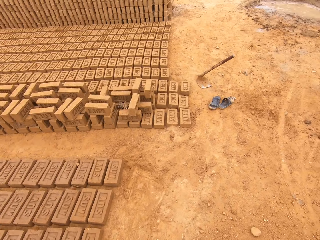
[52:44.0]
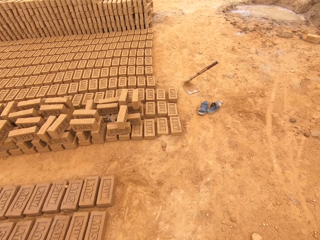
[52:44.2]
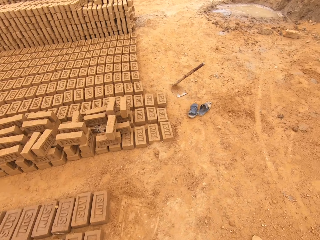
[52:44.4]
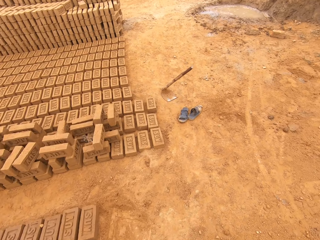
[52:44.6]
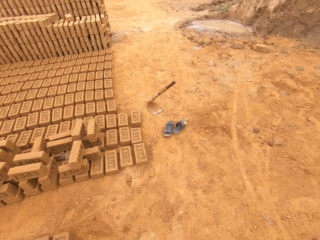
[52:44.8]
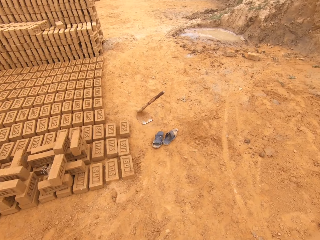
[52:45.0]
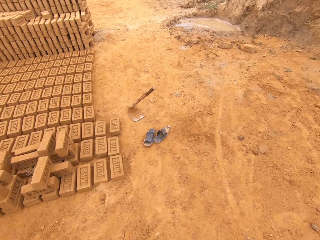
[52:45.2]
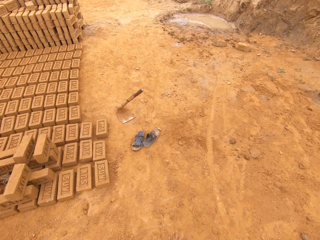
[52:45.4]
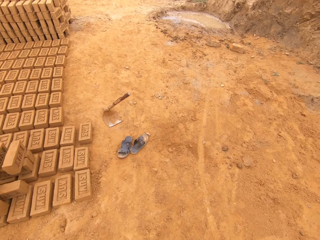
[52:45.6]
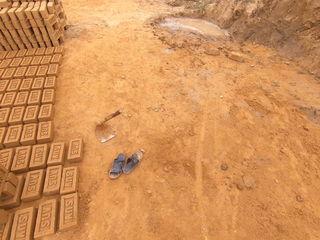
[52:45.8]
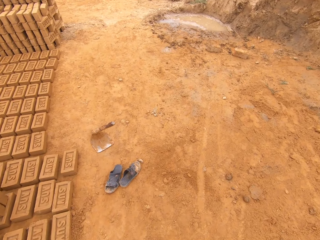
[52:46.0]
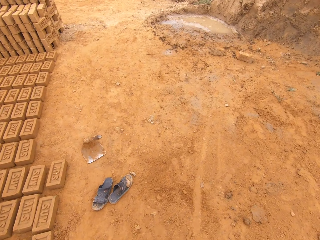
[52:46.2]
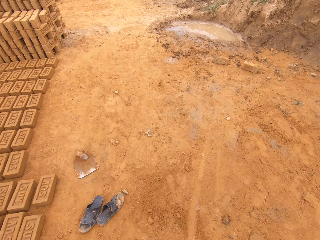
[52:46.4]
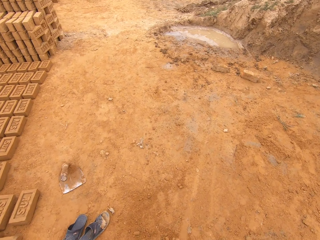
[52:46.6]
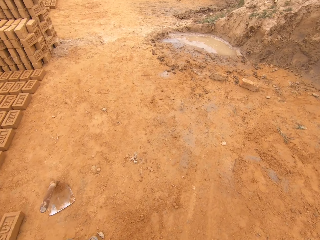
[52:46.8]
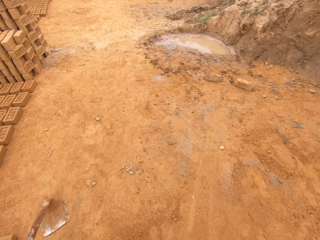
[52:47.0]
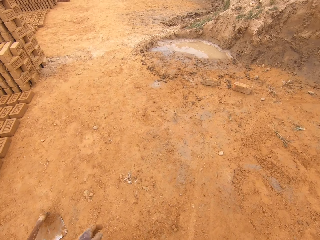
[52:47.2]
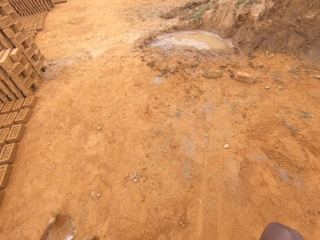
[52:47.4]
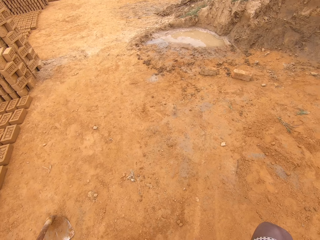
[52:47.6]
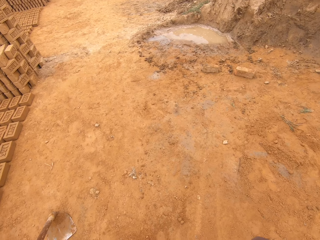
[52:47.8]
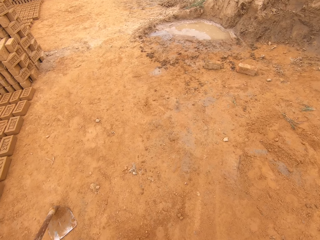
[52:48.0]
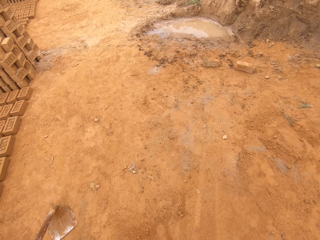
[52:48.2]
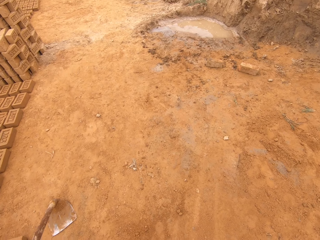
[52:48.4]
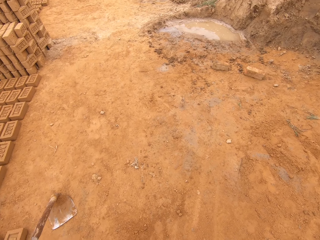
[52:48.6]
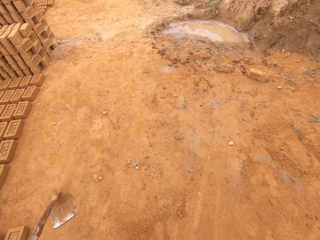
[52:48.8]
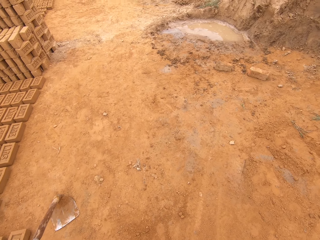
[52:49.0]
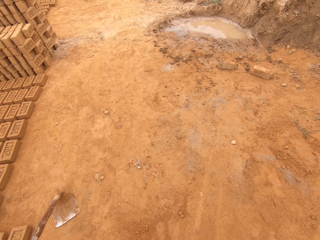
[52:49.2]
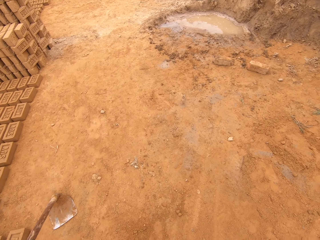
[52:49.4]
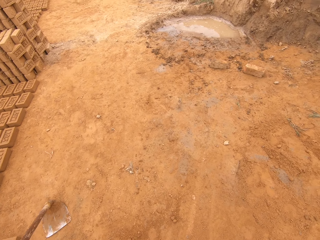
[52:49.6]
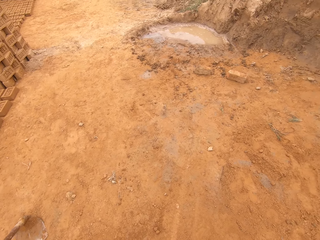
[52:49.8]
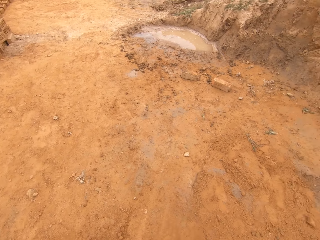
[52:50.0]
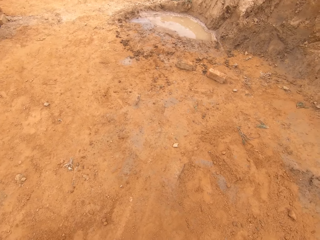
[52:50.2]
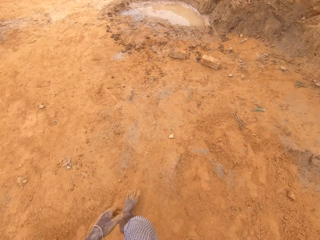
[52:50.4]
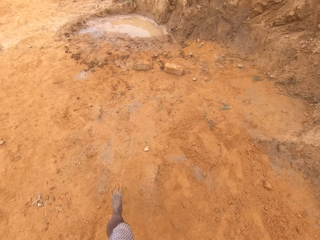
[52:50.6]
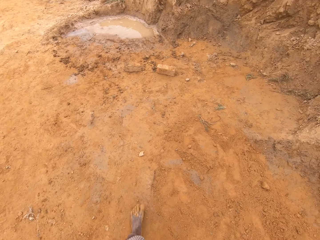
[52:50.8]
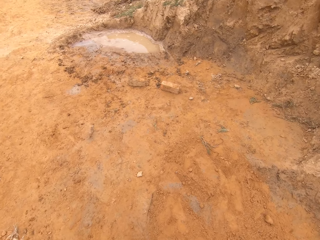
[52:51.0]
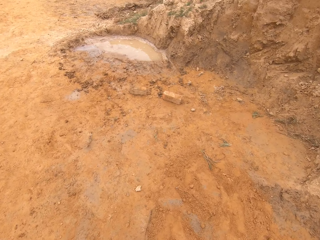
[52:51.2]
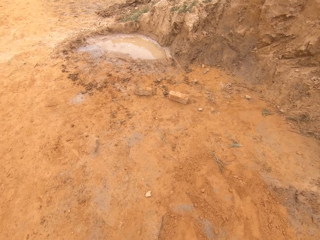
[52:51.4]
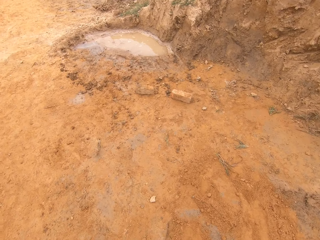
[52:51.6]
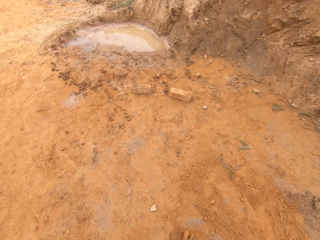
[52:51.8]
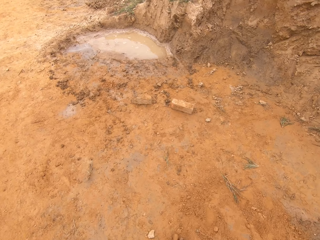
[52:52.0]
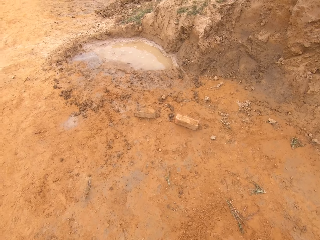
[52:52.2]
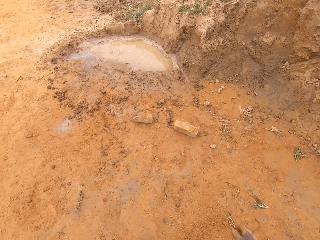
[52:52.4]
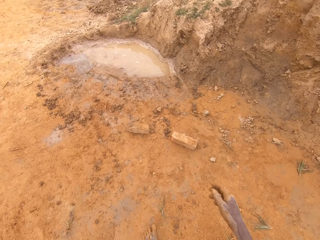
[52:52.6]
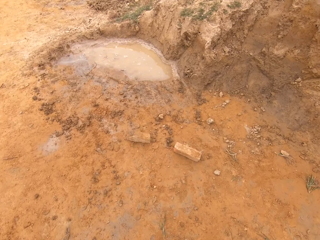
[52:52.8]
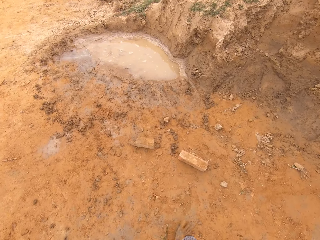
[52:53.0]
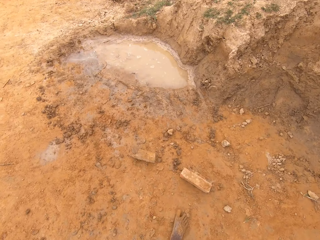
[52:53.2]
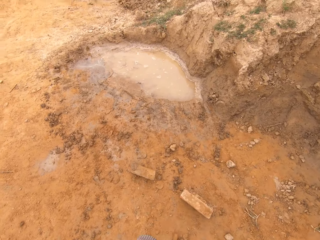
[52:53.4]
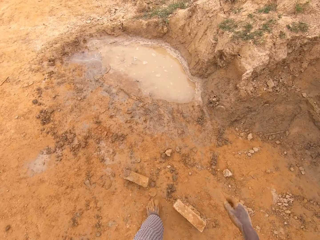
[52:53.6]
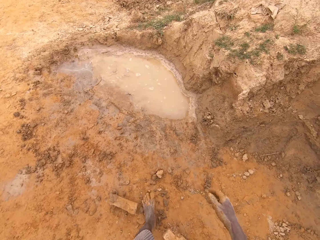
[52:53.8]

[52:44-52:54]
The camera wearer walks around a construction site. They look around the construction site. They walk around the construction site.

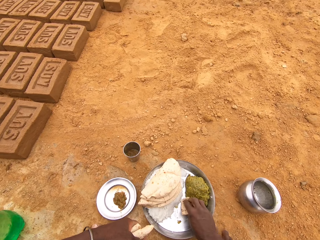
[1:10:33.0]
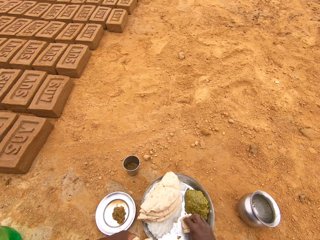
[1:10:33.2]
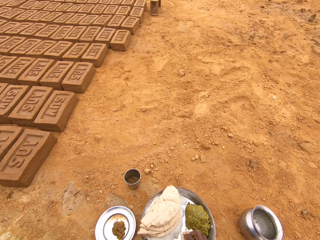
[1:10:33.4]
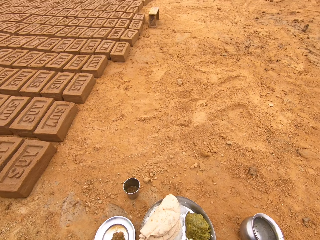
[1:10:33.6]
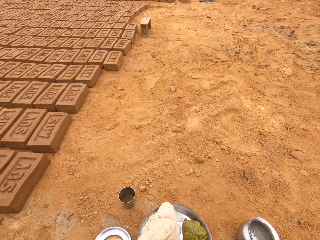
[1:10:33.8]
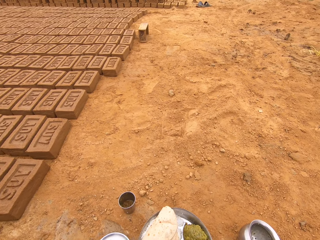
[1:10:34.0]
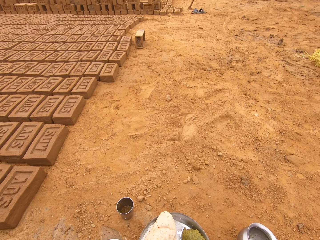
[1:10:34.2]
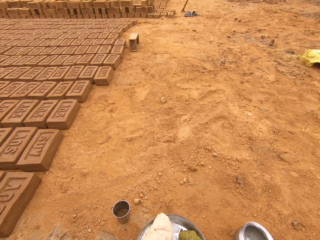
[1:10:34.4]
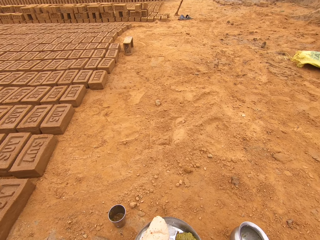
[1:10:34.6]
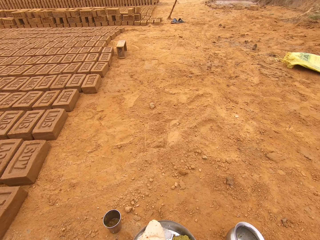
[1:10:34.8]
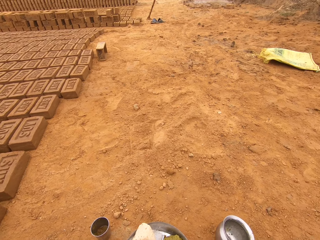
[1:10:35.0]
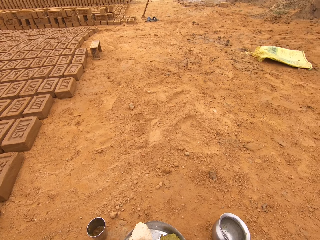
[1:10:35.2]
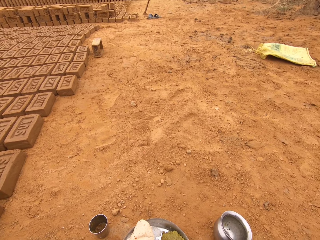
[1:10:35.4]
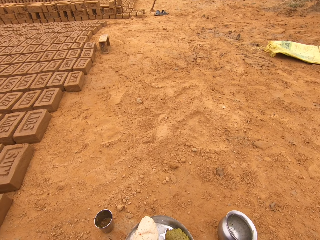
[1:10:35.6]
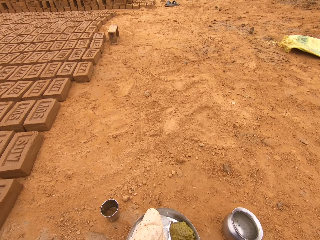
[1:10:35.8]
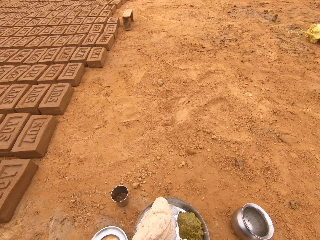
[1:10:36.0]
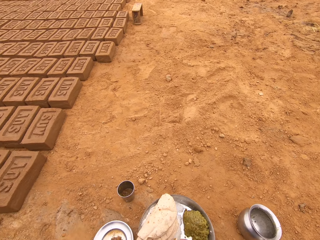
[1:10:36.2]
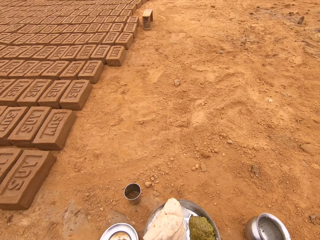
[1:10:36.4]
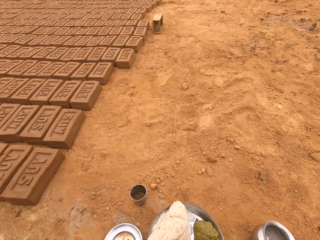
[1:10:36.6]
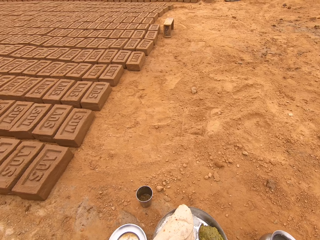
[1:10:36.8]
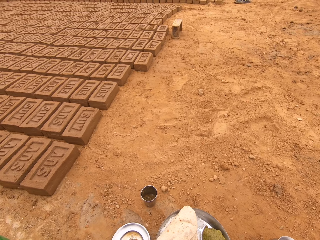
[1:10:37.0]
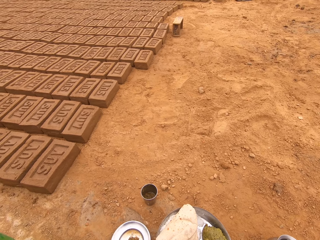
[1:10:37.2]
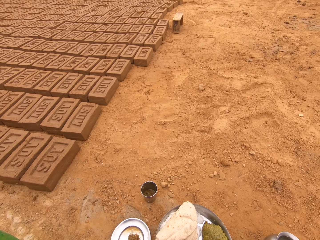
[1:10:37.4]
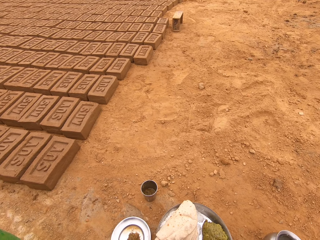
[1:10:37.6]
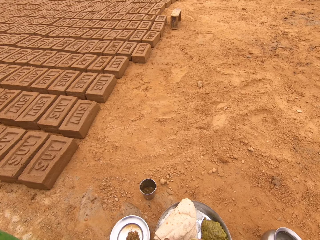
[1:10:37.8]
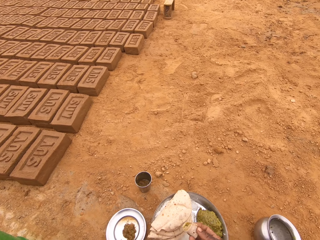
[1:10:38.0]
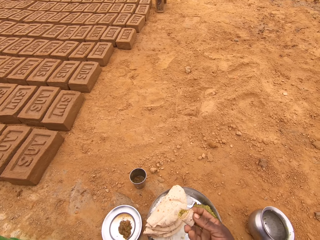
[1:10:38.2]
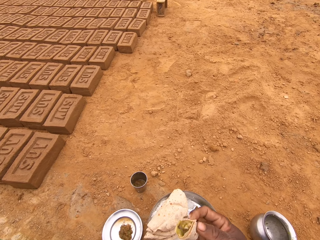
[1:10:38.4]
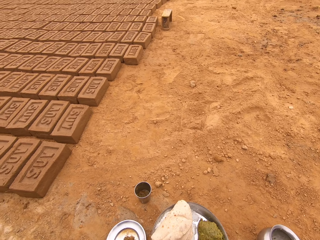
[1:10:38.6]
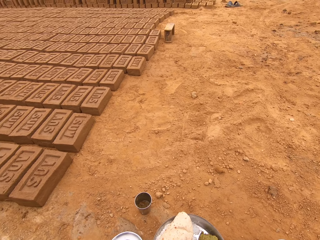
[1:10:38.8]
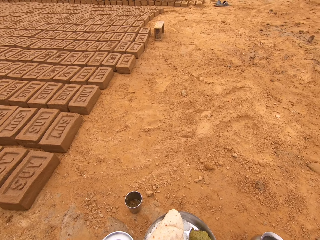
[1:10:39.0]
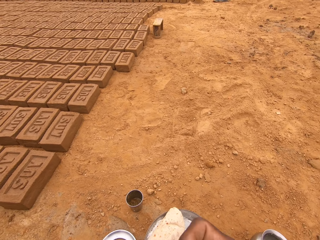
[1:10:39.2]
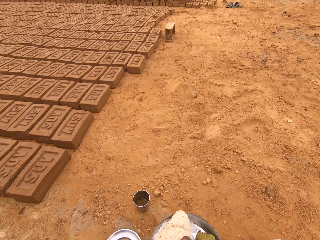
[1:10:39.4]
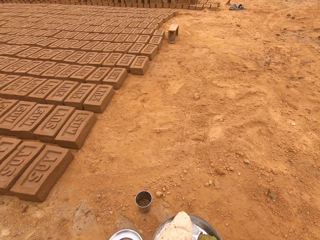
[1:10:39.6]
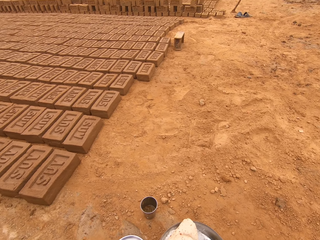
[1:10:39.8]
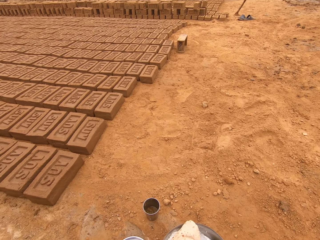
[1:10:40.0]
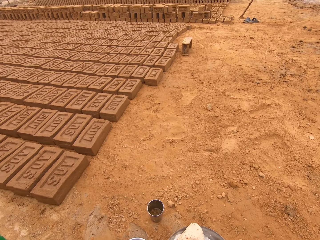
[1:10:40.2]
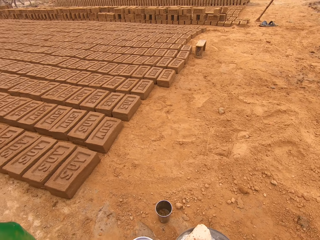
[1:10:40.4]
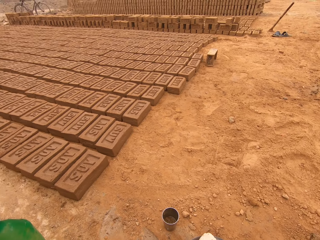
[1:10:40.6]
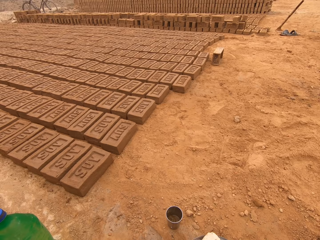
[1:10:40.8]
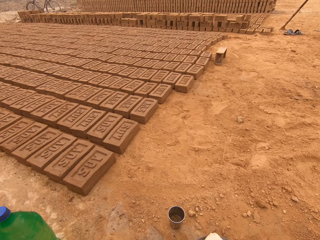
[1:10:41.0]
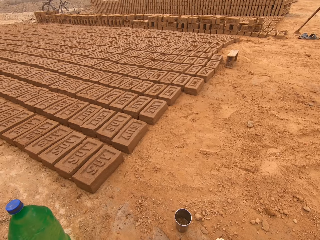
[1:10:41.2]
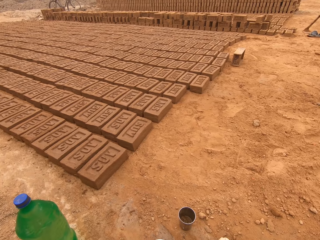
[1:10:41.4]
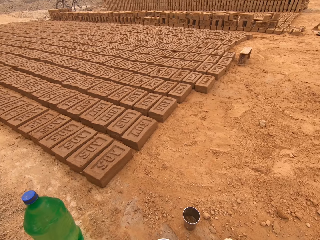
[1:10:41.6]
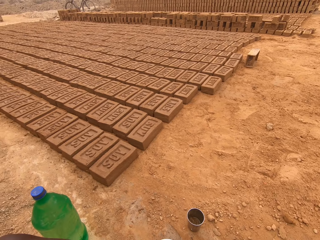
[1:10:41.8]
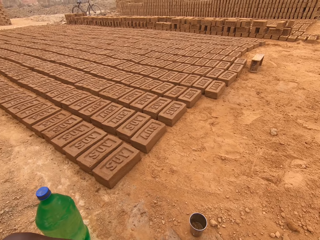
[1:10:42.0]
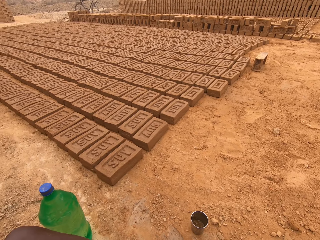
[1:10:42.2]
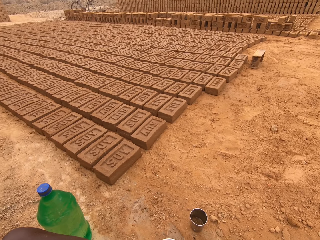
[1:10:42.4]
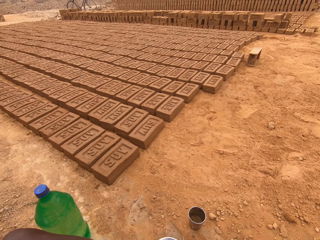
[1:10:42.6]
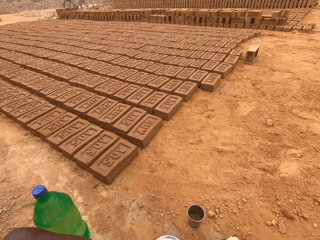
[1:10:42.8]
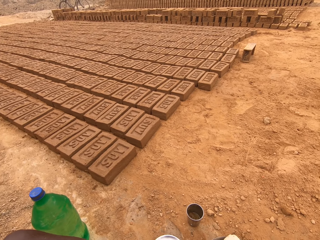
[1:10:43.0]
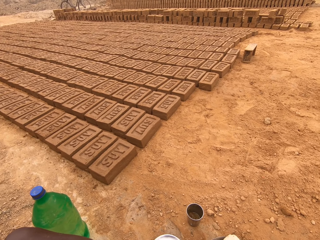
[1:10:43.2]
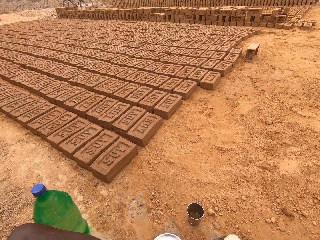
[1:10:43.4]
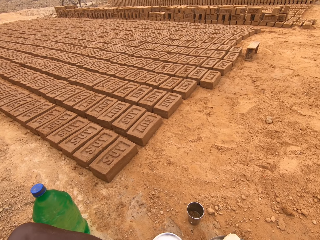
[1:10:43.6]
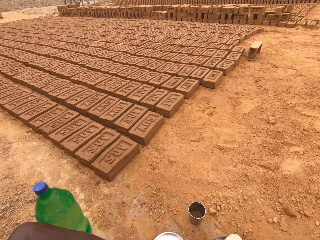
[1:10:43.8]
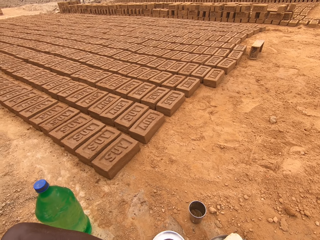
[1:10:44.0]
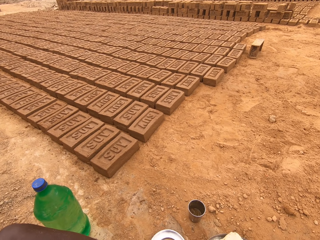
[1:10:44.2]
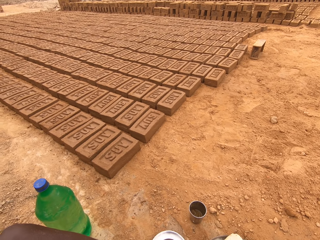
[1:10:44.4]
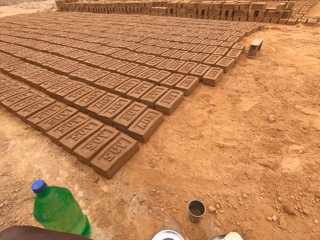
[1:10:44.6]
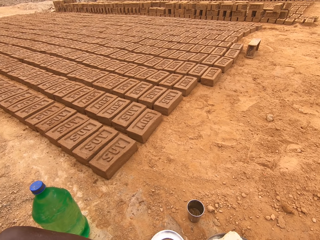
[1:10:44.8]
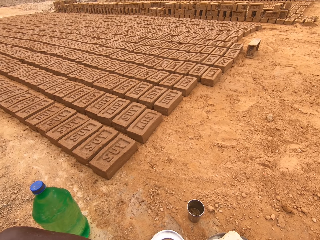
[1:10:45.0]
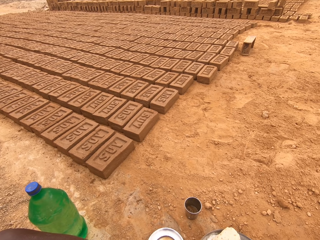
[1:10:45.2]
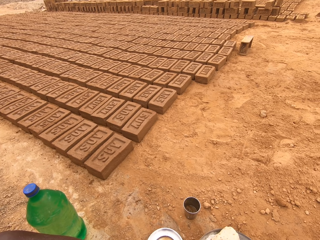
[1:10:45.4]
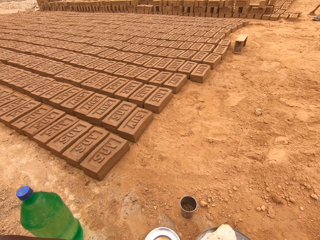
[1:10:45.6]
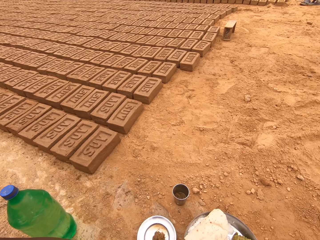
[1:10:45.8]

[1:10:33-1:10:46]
The camera wearer picks food from a plate. They eat the food. They scoop food from the plate. They eat the food. They scoop food from the plate. They look around the field.
